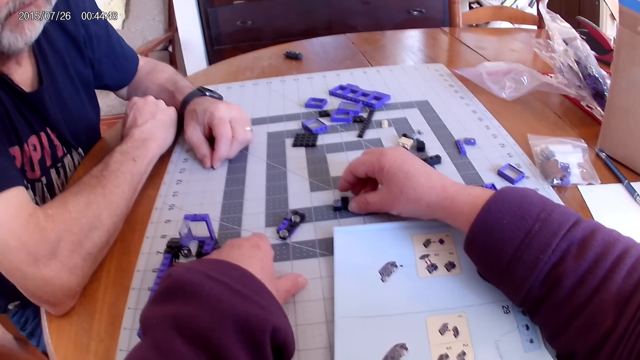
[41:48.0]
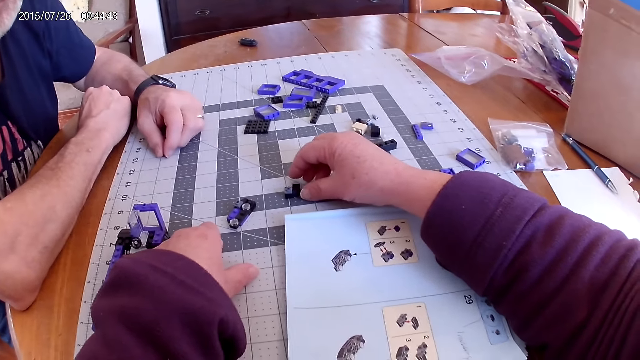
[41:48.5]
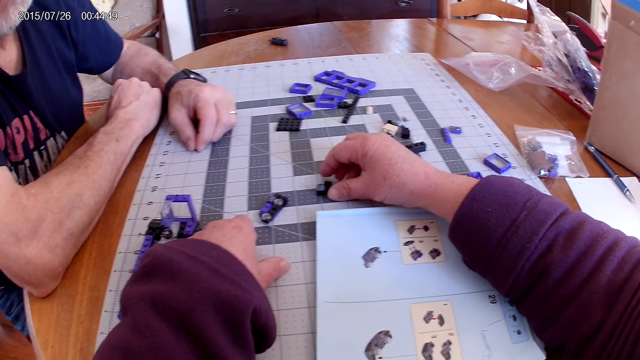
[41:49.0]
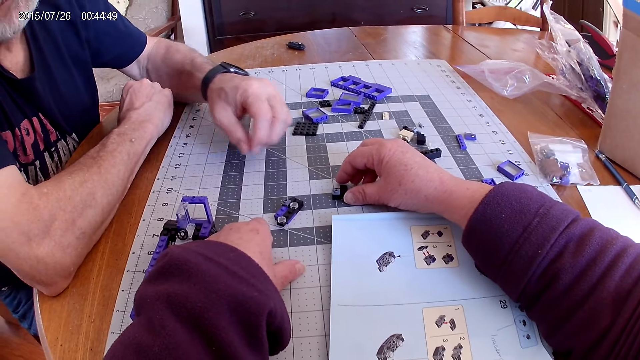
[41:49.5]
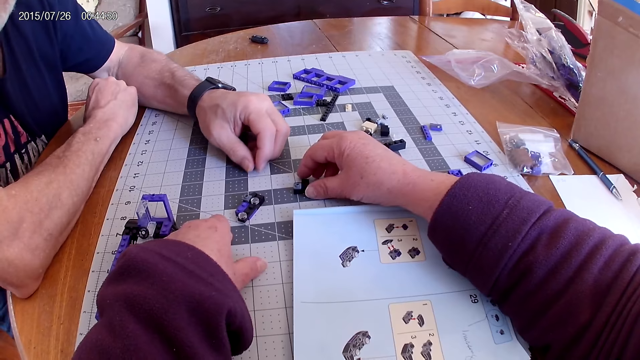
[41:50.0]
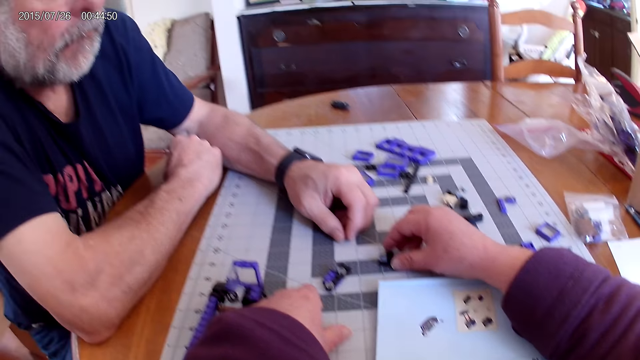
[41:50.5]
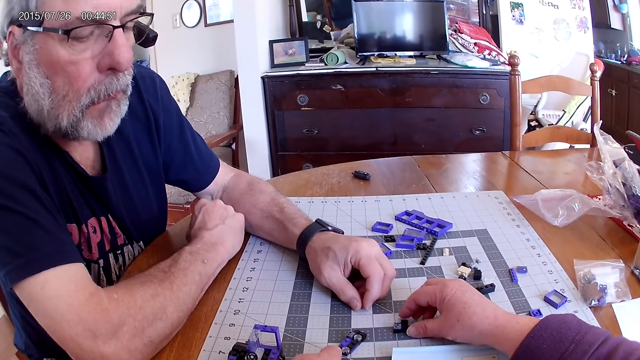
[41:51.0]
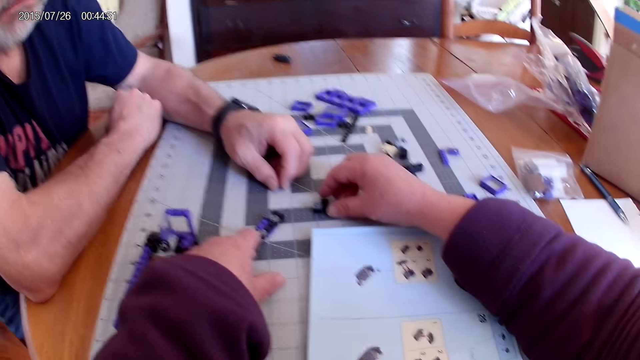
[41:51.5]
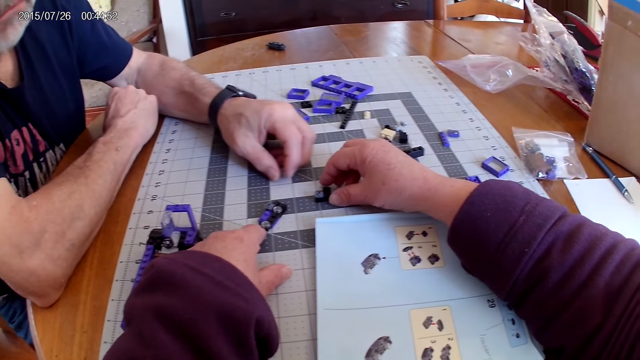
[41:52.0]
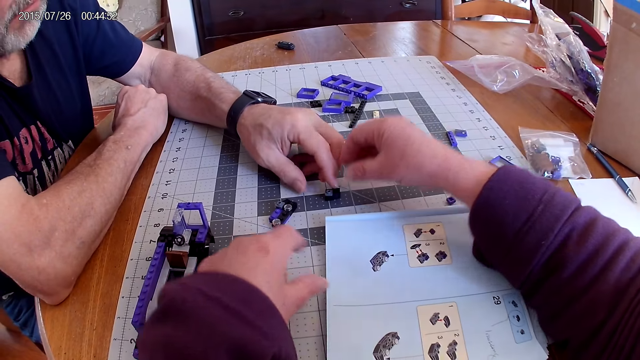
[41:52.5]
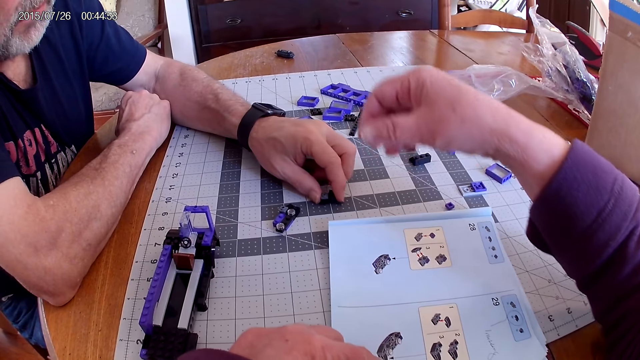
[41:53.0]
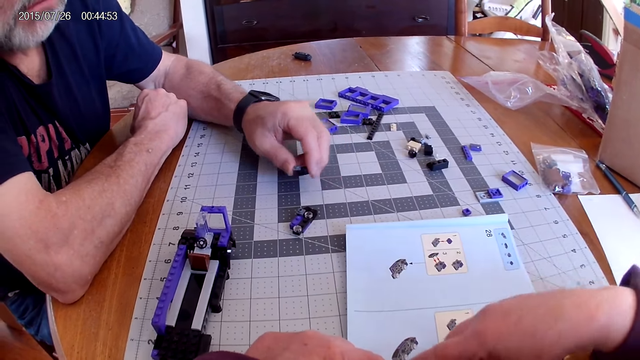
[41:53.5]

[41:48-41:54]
The camera wearer looks at the instructional manual book.

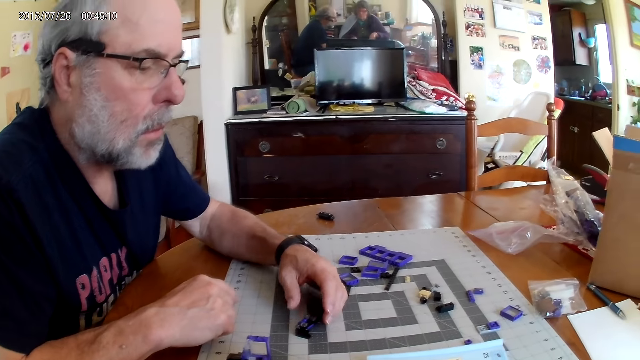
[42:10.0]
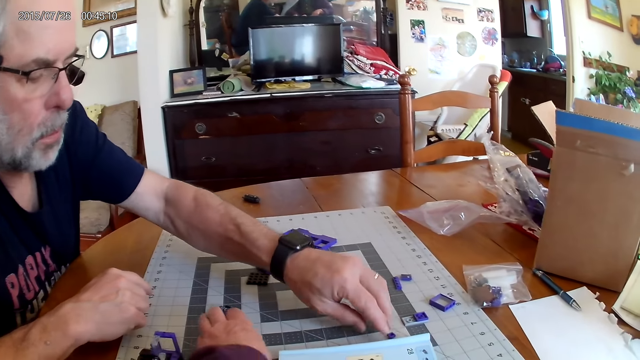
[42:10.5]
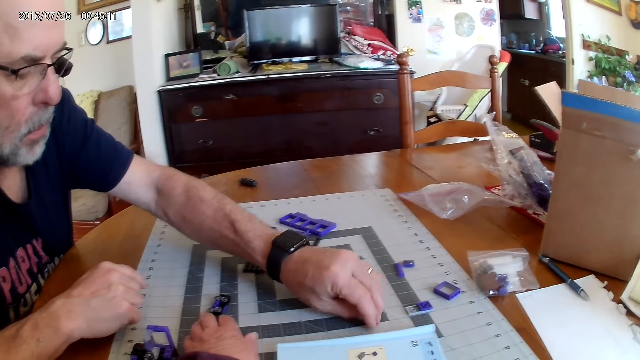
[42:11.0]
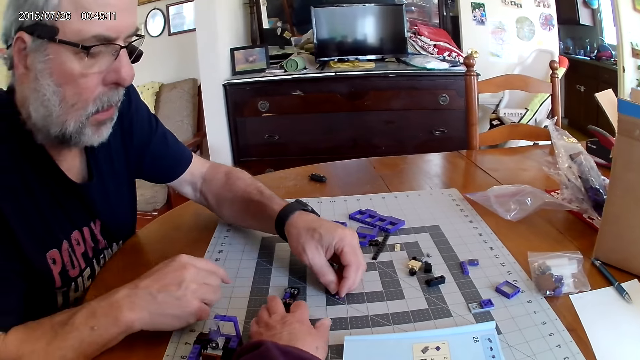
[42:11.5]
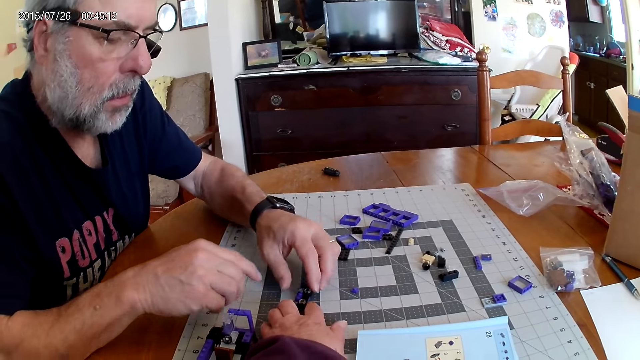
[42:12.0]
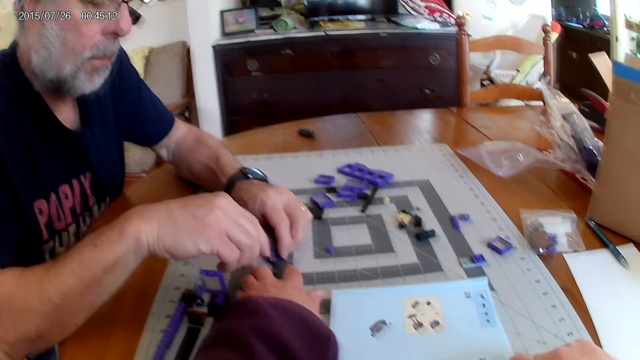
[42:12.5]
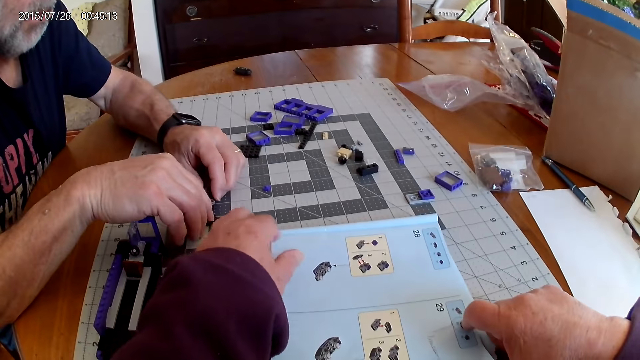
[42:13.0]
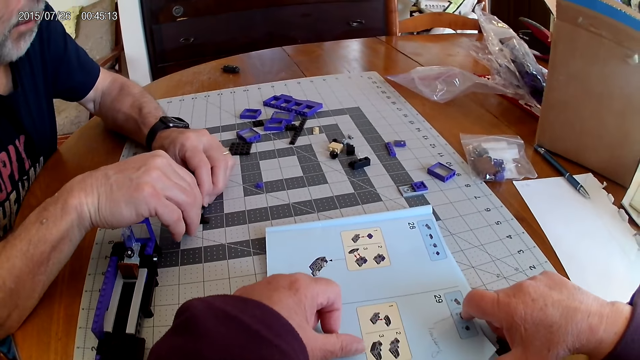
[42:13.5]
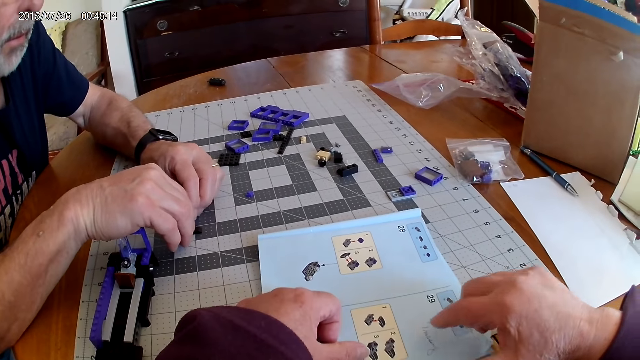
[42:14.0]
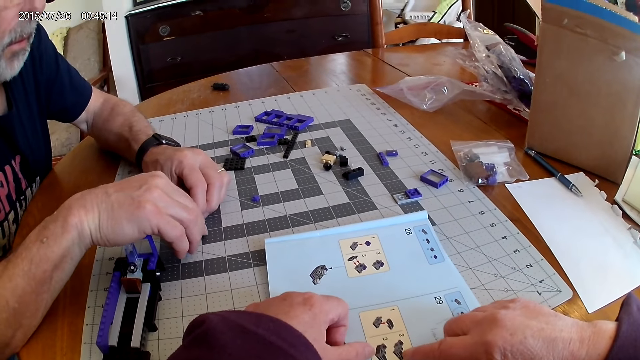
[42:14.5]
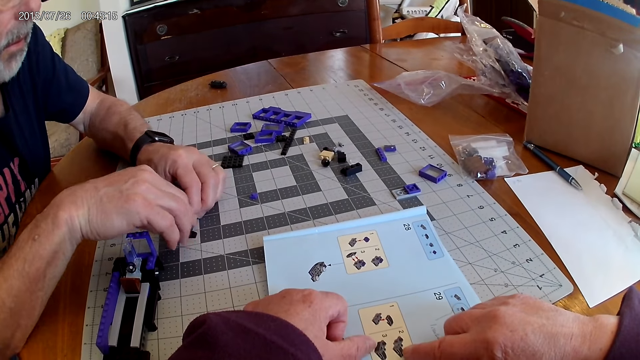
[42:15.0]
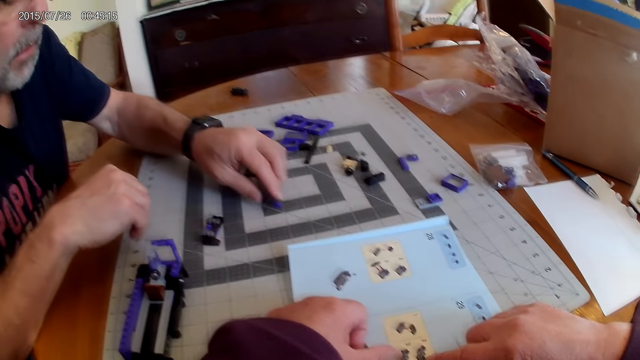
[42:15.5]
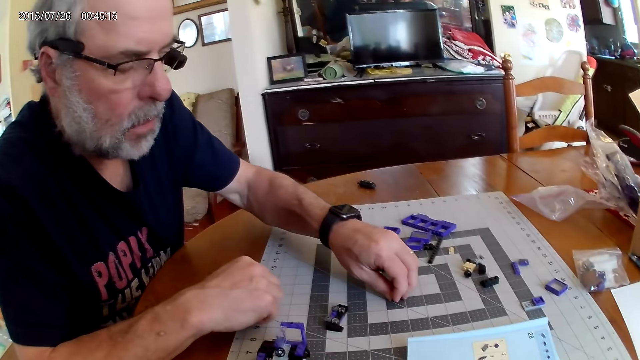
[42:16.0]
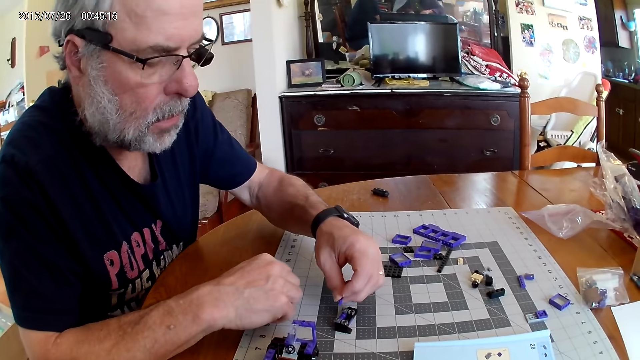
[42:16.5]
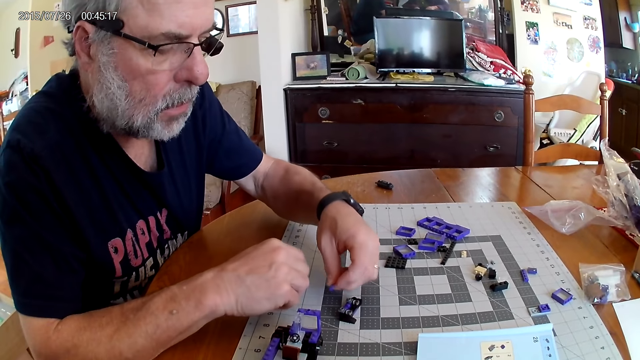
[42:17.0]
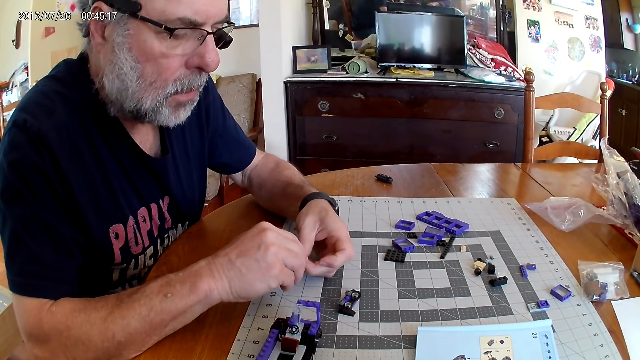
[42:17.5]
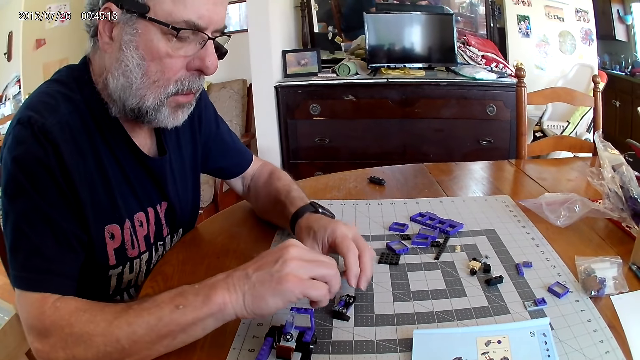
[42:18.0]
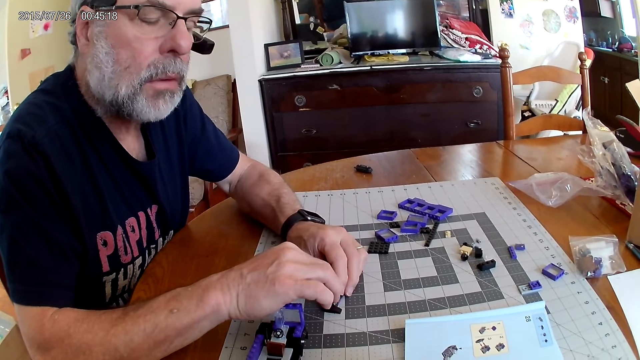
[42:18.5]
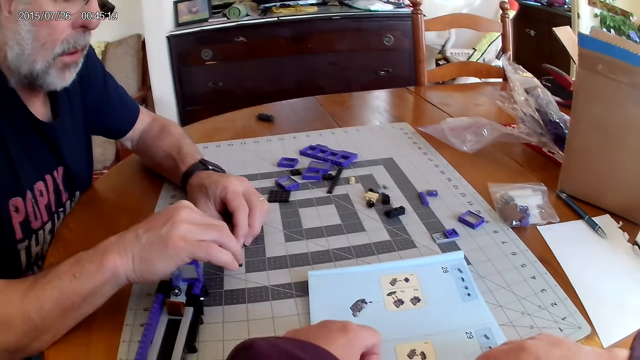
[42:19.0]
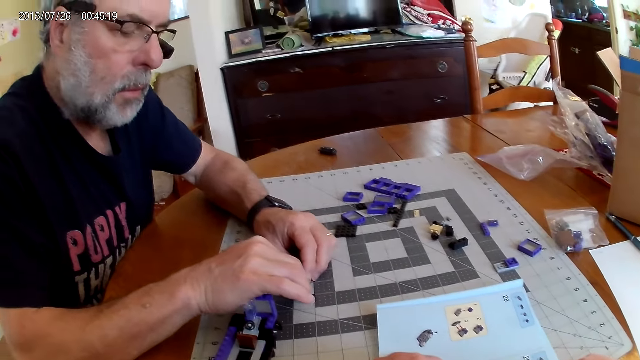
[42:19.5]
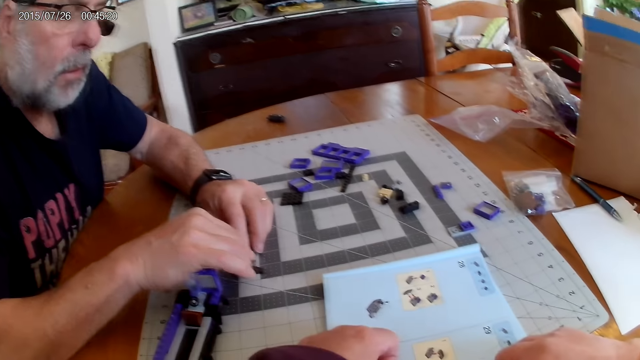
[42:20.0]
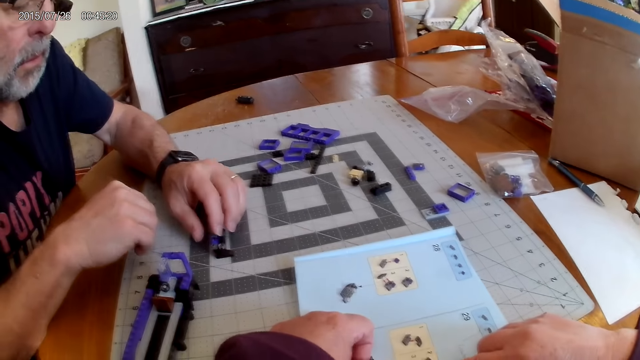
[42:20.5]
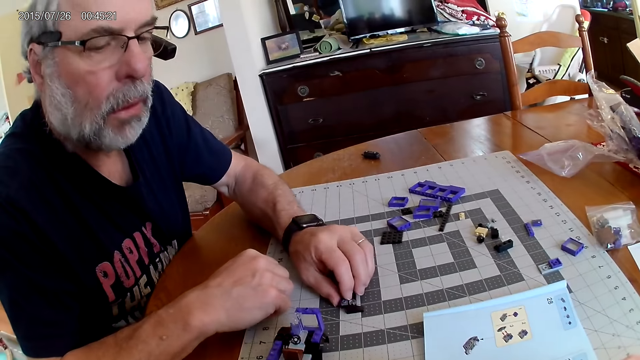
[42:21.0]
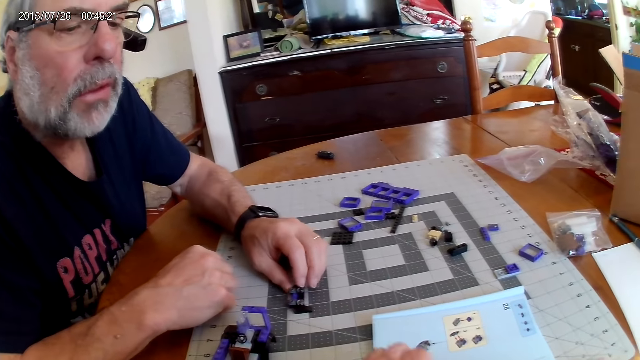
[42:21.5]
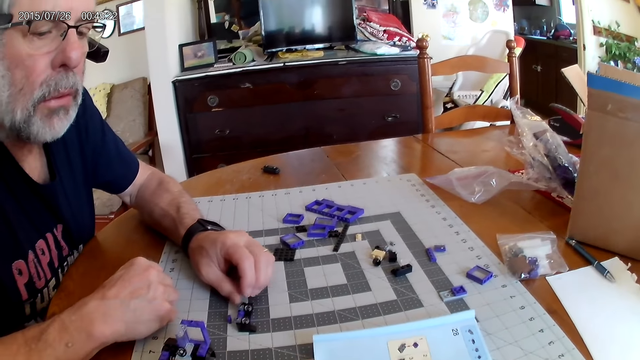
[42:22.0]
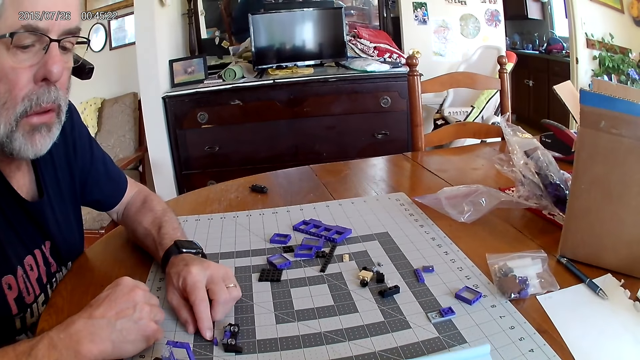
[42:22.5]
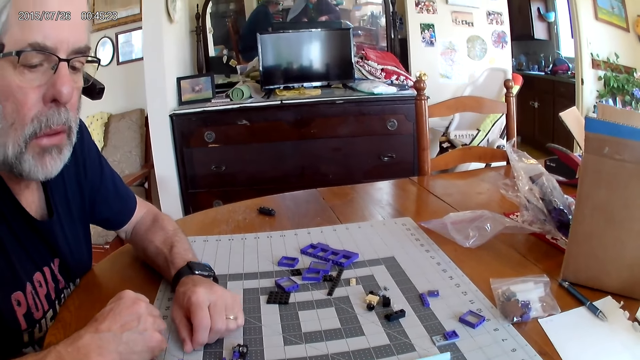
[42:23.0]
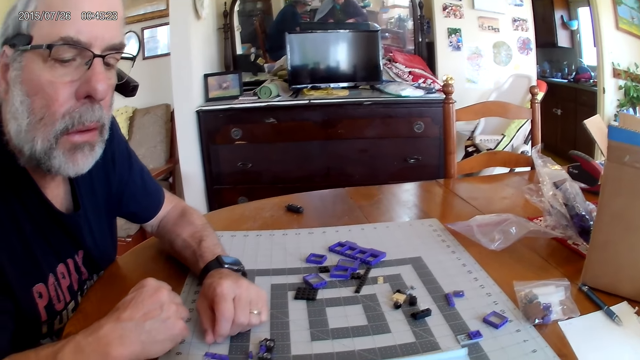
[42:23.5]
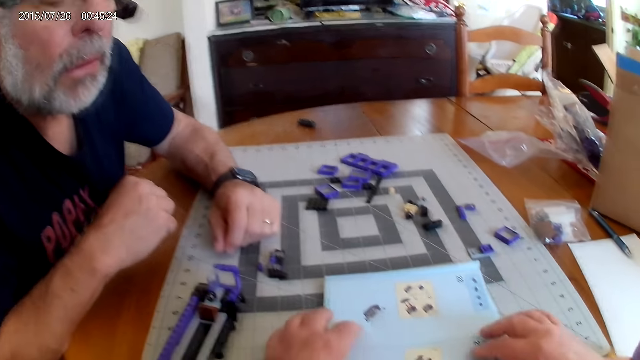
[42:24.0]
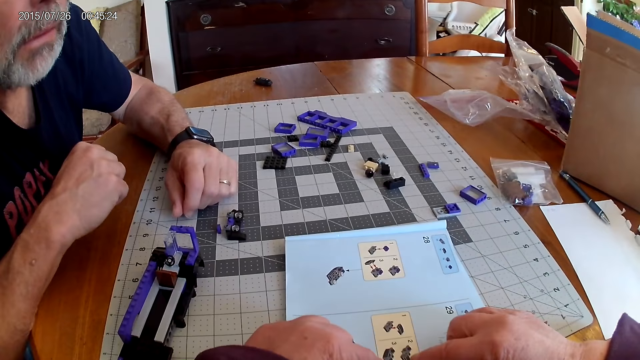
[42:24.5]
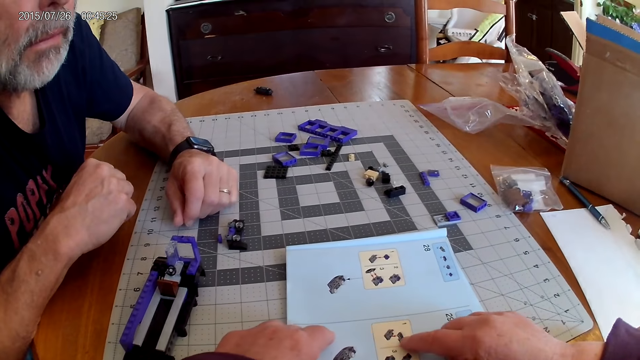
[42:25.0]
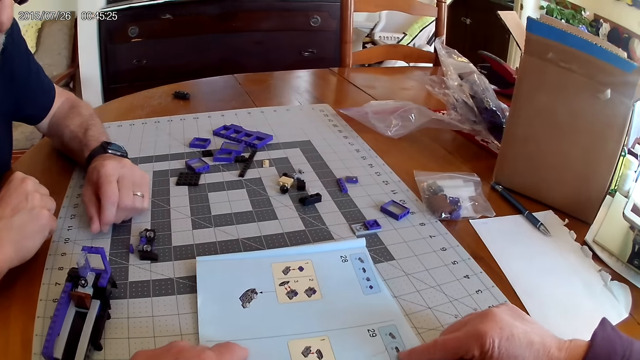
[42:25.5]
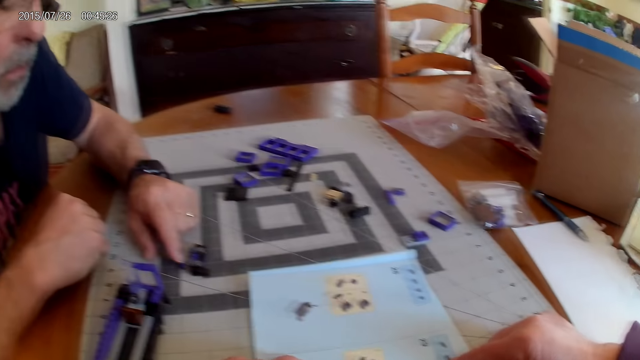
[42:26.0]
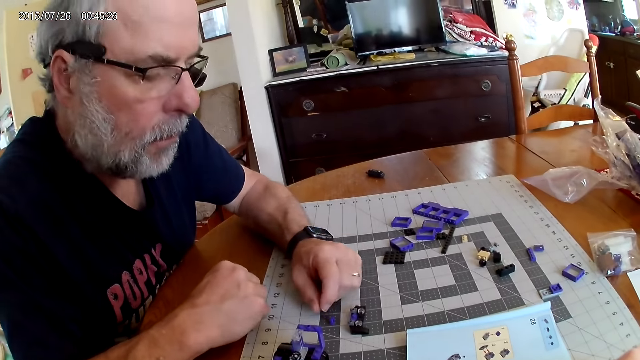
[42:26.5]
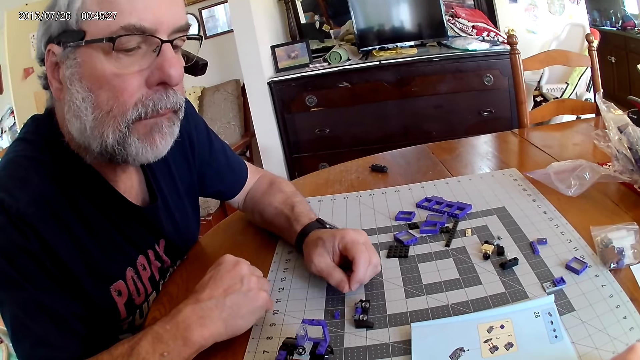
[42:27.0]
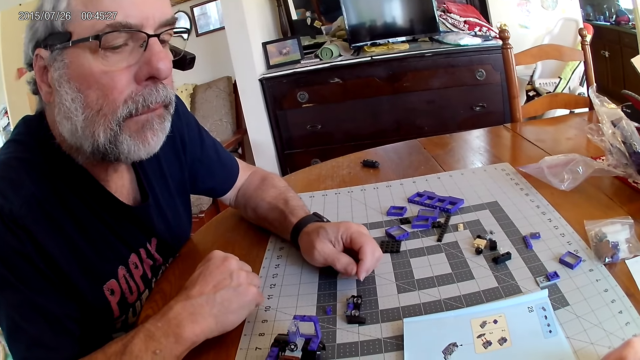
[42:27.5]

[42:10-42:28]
A man picks up the plastic piece from the table and fixes the plastic pieces. The camera wearer looks at the instructional manual book. The man picks up the plastic piece from the table and fixes the plastic pieces. The camera wearer looks at the instructional manual book.
